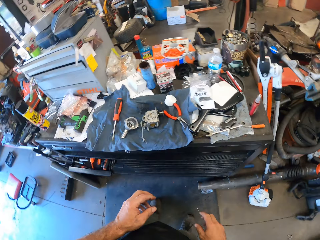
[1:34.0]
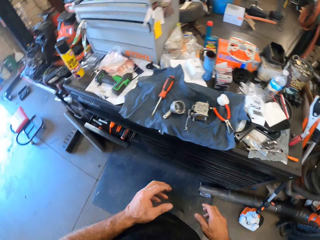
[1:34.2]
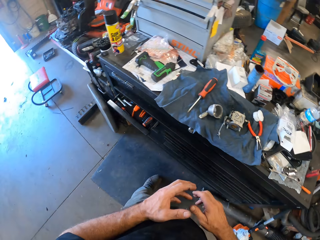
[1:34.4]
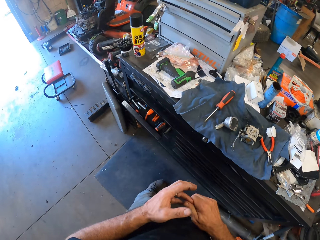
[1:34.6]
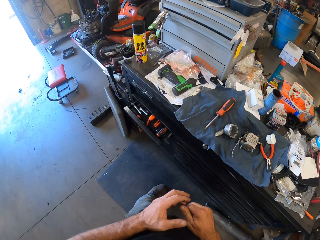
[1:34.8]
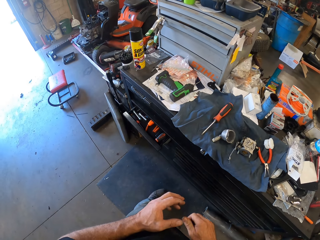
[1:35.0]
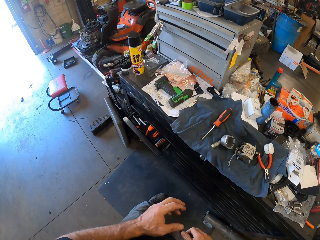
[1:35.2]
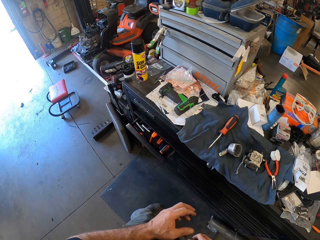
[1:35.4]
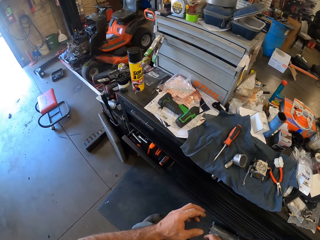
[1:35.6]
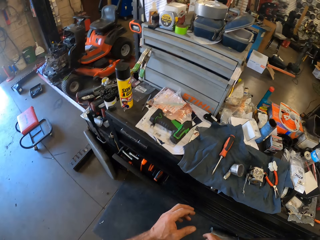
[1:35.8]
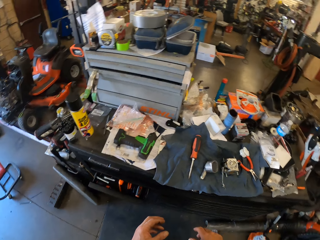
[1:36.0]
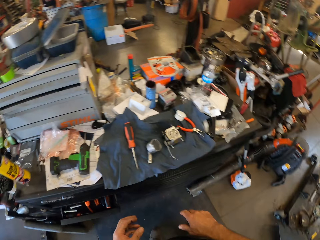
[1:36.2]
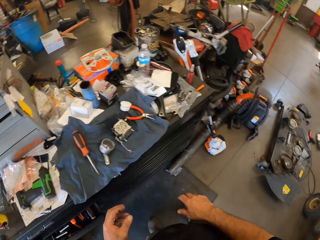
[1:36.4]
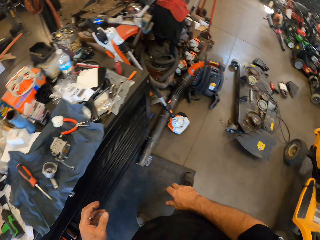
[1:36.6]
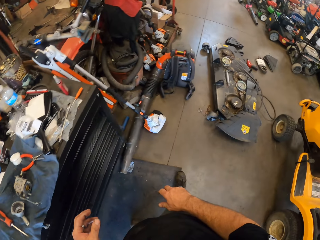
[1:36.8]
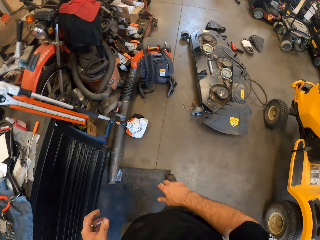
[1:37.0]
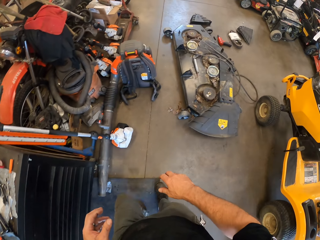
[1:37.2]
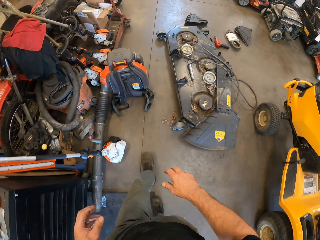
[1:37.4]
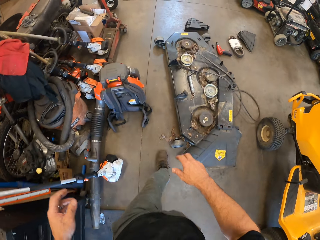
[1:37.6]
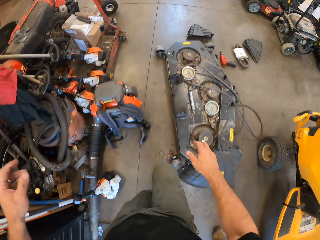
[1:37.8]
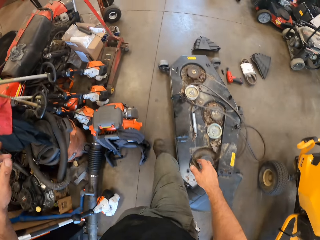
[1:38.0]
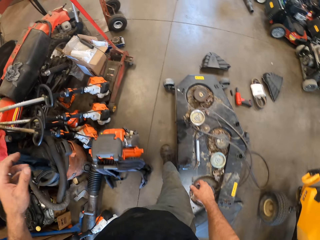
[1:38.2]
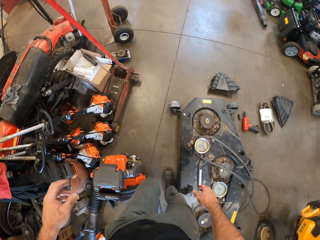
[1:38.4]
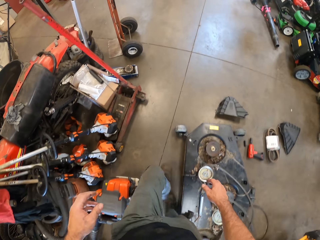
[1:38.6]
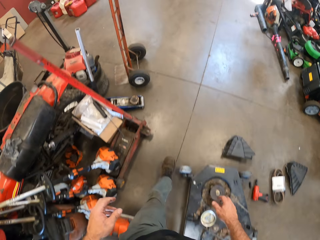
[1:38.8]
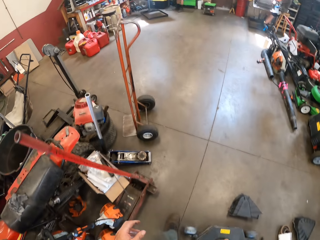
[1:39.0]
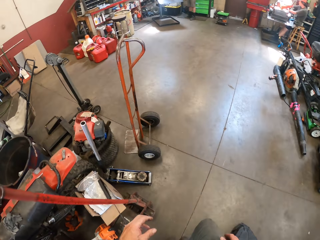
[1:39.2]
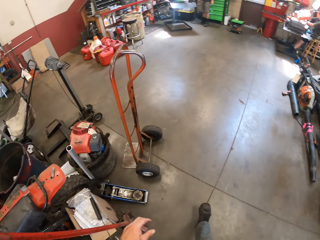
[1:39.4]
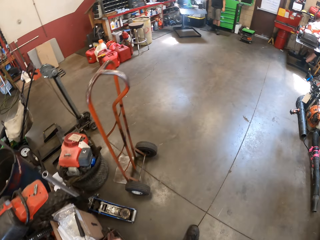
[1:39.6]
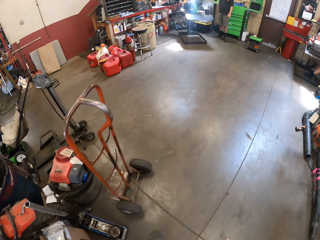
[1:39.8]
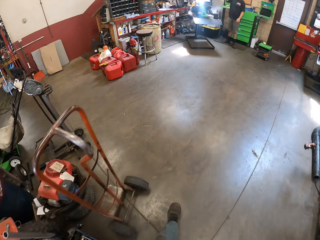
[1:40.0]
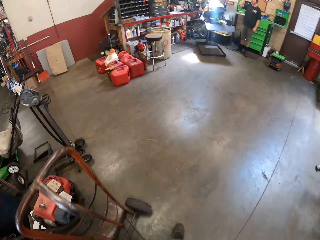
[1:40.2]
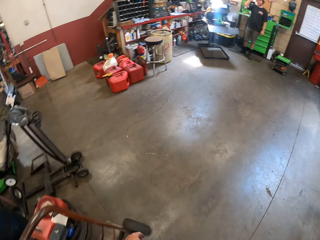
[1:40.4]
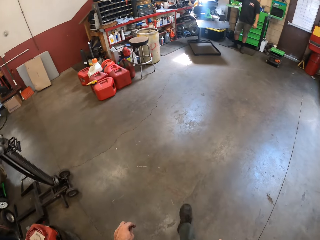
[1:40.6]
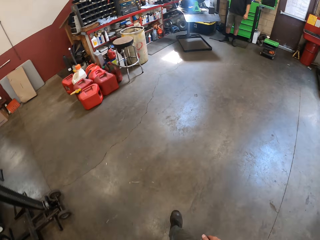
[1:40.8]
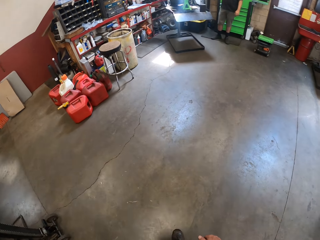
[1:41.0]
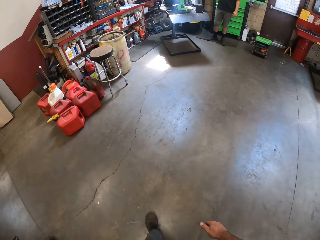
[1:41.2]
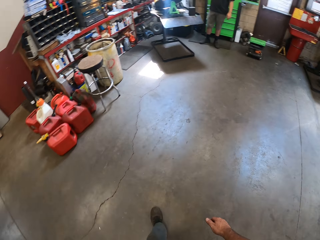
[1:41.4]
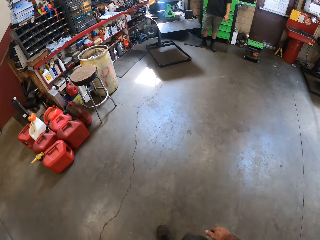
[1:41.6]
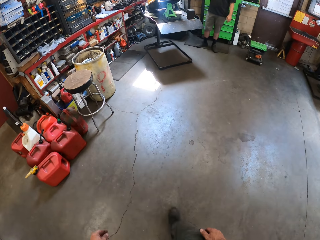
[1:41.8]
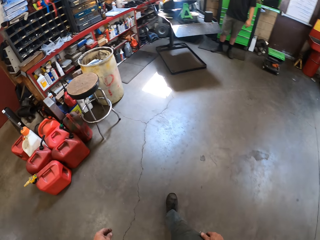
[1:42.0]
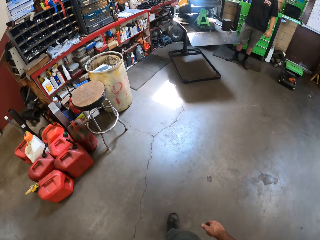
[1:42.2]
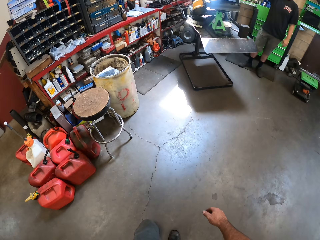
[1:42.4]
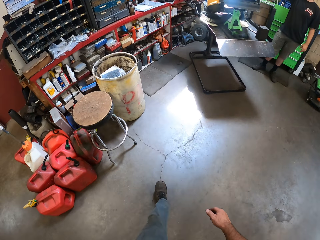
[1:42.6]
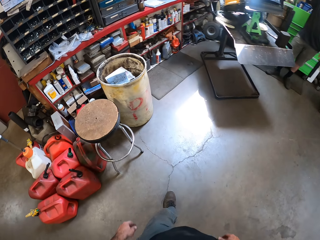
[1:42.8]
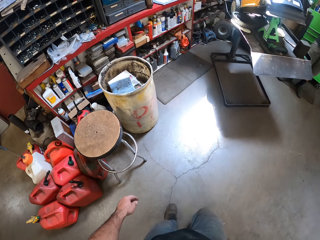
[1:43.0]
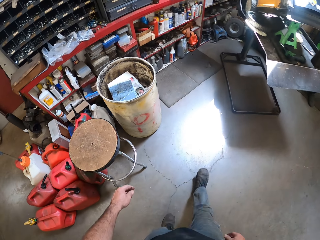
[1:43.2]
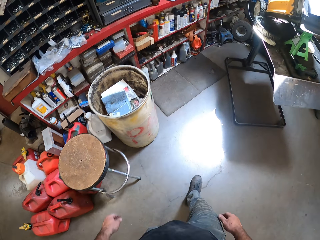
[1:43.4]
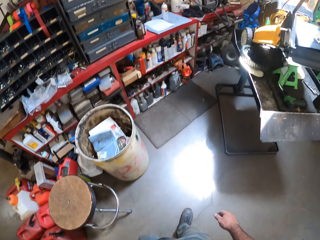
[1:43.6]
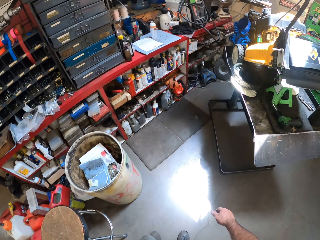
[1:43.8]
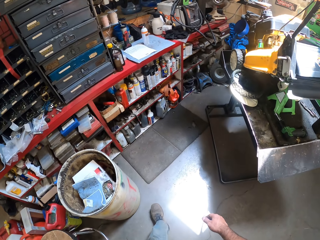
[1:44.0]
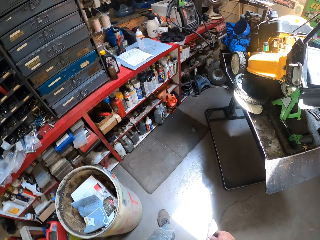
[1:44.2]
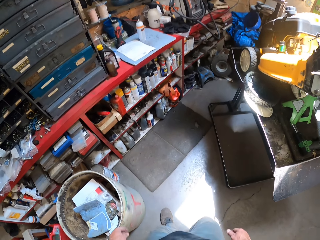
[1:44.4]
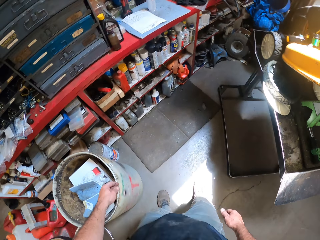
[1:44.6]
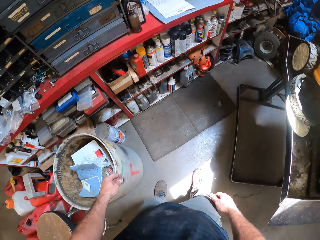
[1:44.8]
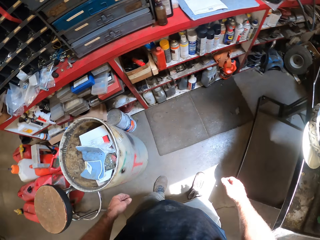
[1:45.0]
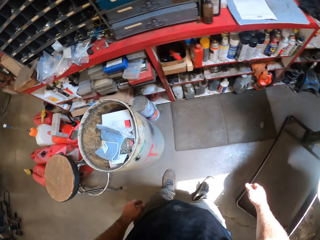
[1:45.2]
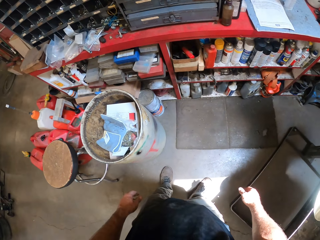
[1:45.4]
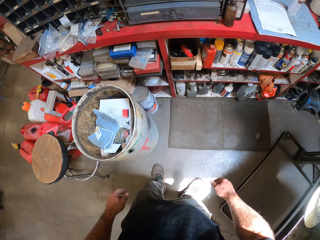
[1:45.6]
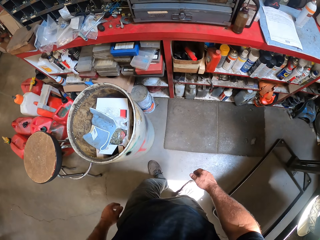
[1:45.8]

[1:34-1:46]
The camera wearer looks around. He scratches his finger and looks around. A man holds his head. Another man sits on a chair. The camera wearer moves towards a can on the workshop floor. He walks around. The other man sits on the chair. The first man holds his head. The camera wearer looks around.

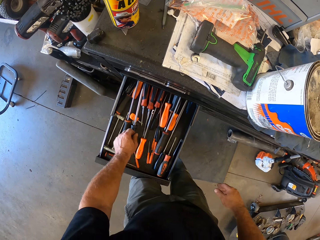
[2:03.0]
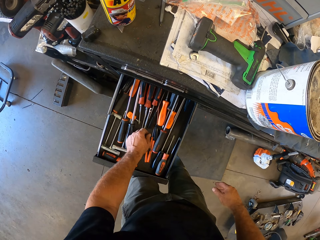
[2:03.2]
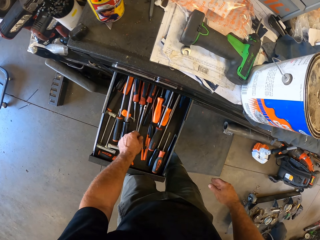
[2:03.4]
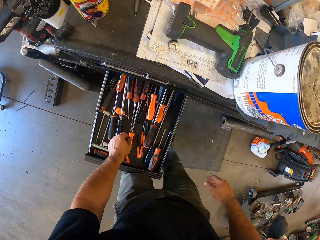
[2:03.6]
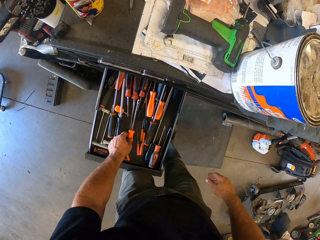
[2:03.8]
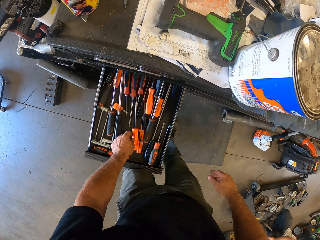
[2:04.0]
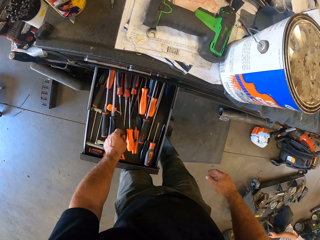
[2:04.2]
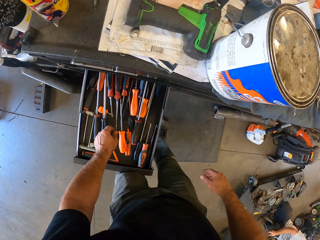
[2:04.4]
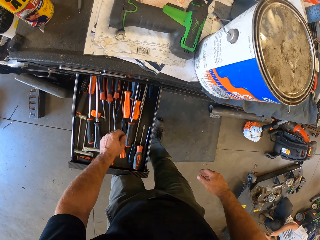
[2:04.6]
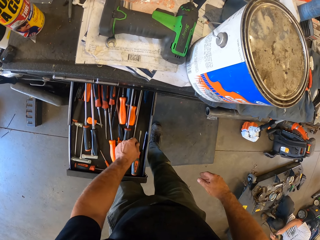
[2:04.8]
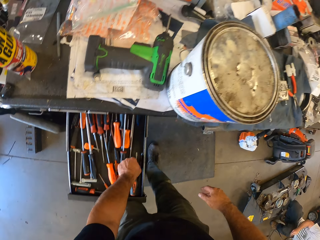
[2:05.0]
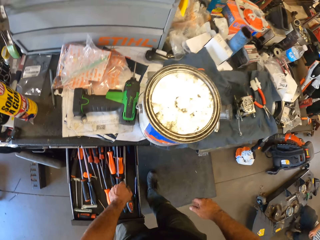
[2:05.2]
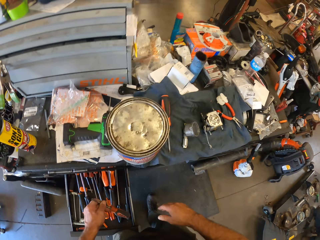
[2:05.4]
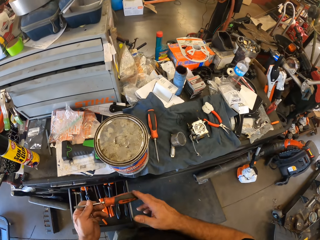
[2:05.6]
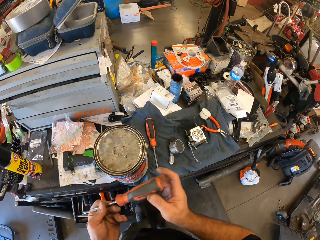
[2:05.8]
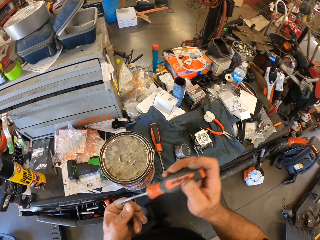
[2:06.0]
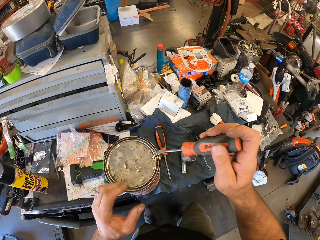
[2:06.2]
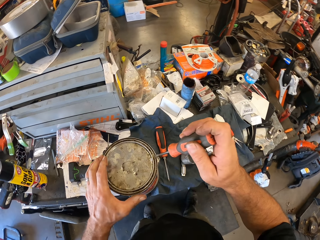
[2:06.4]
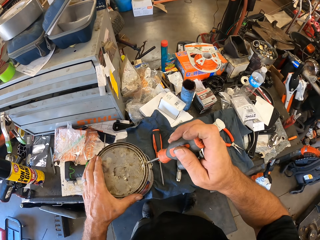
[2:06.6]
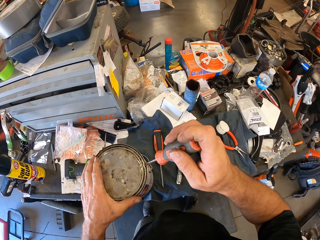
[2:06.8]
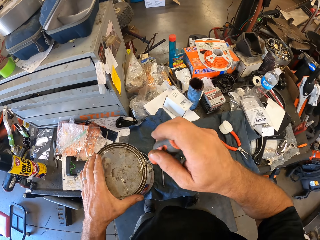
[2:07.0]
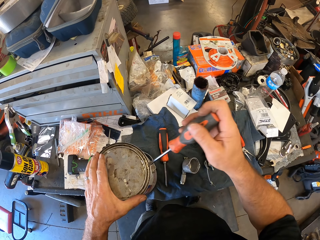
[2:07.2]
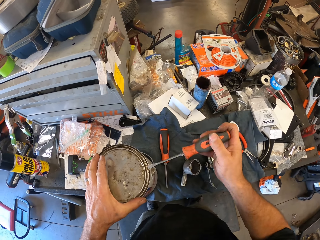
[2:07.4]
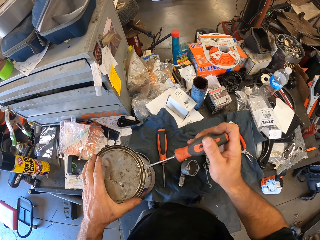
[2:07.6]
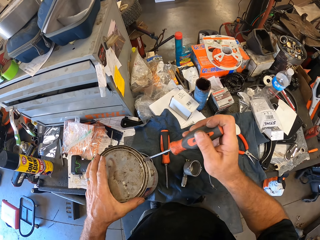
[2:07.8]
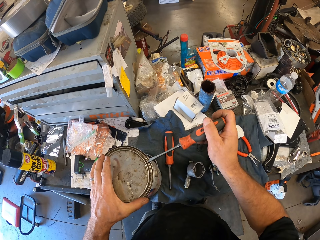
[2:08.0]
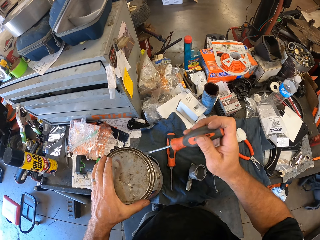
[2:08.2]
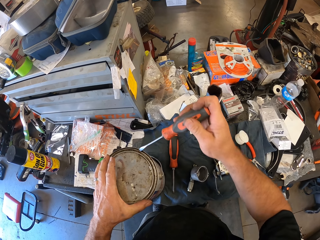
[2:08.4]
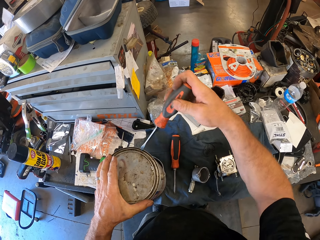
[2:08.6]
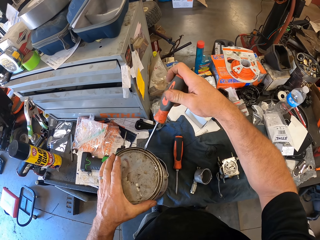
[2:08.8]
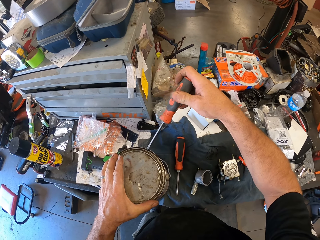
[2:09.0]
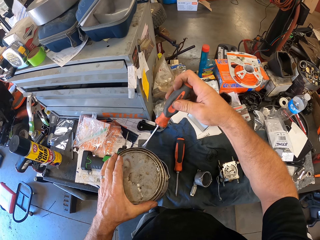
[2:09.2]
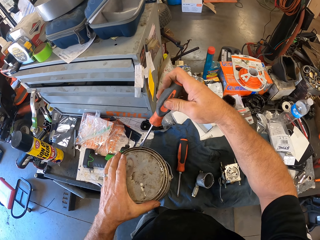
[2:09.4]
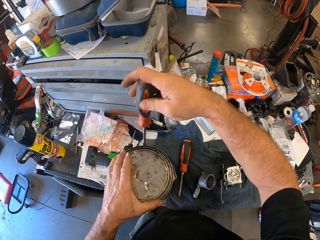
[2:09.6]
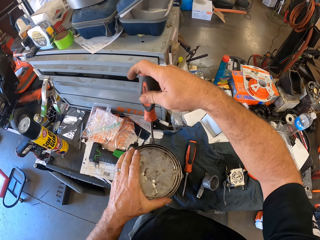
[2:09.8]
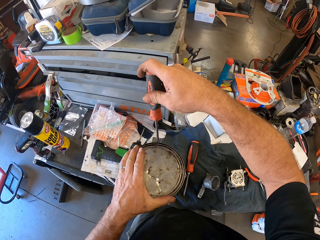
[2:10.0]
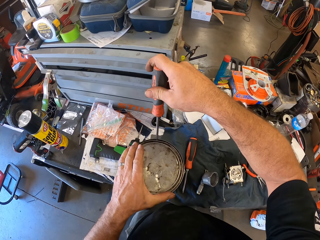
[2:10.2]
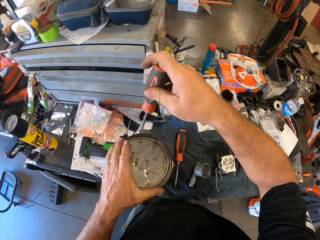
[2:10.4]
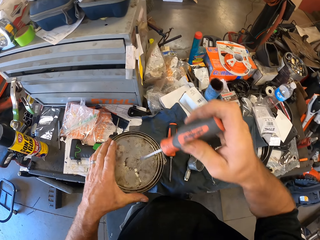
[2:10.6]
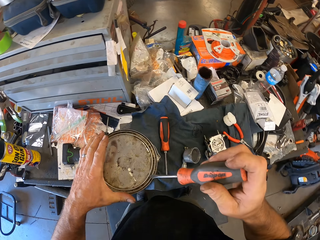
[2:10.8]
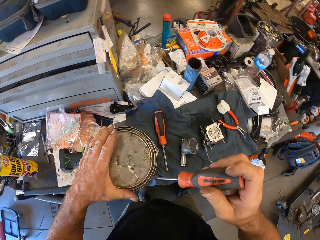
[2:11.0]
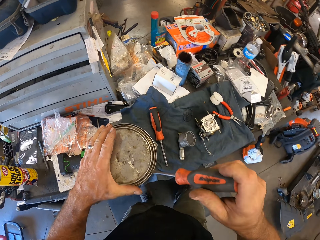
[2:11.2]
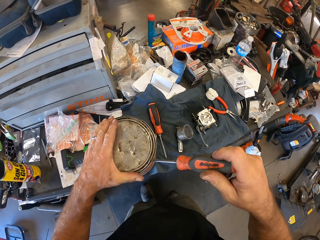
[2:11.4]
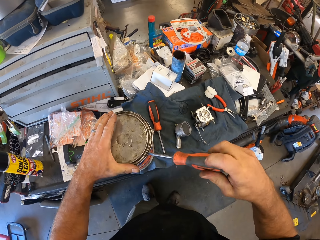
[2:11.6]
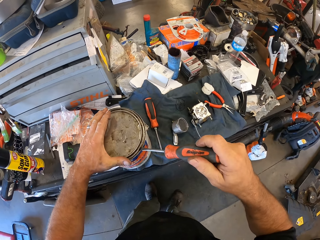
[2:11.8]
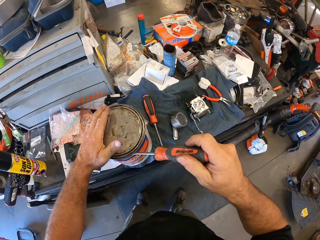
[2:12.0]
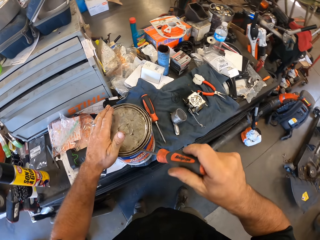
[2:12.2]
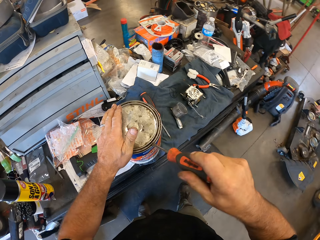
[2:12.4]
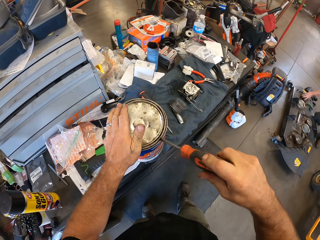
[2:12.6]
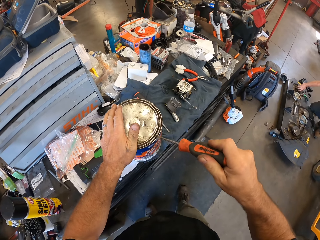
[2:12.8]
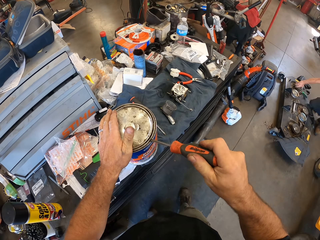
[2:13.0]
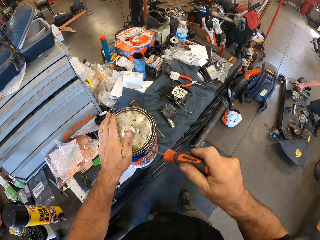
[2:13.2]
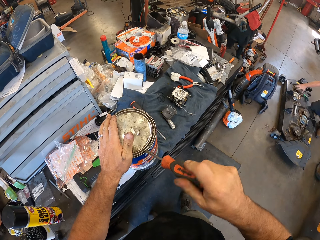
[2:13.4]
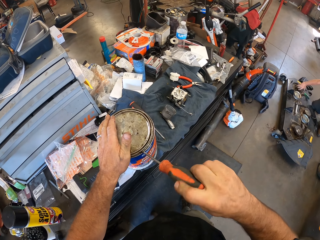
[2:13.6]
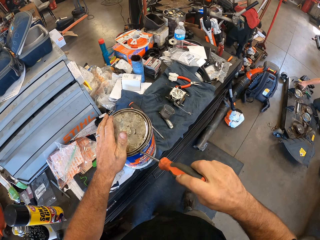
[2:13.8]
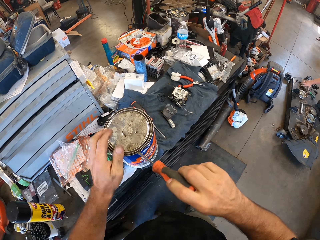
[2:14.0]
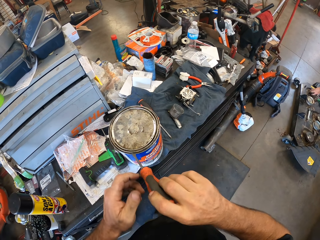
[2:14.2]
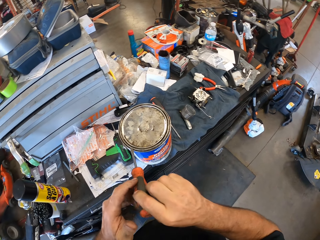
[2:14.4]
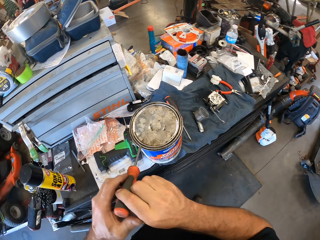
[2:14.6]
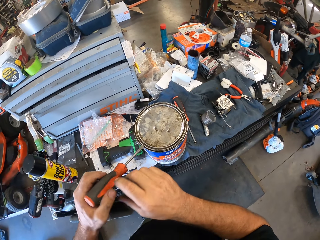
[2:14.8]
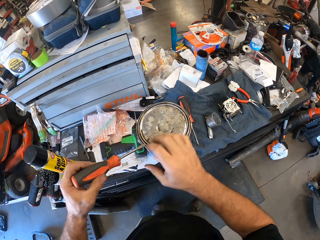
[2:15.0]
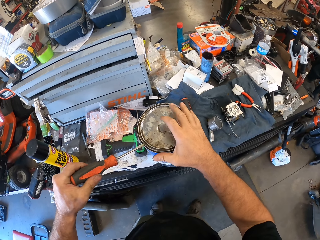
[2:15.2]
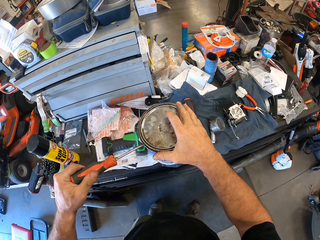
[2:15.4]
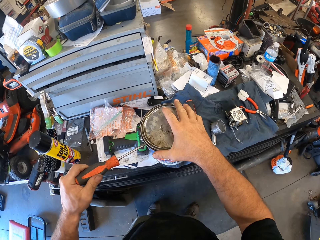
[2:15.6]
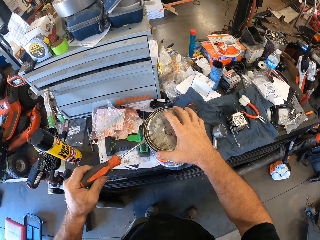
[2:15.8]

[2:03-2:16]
The camera wearer moves the screwdriver inside the drawer with his left hand. A man holds a rubber tube. The camera wearer picks up the screwdriver from the drawer with his left hand. He transfers the screwdriver from his left hand to his right hand. He holds the paint can. He opens the paint can with the screwdriver. He moves backwards. He opens the paint can with the screwdriver. The man fixes something on the ground. The camera wearer picks the screwdriver with the other hand. He holds the paint can.
